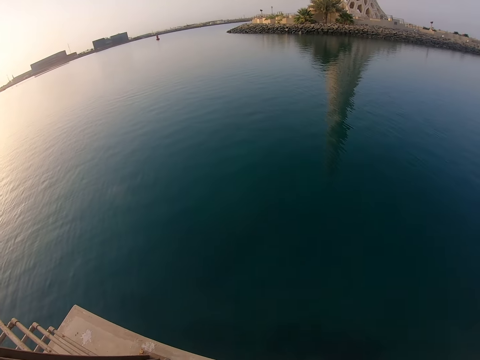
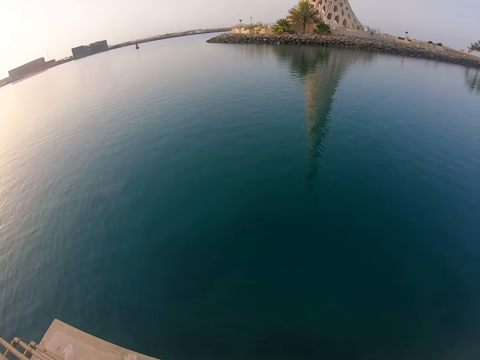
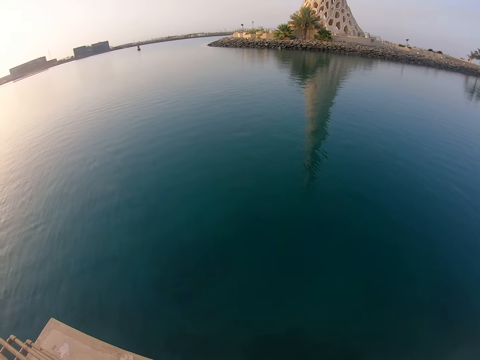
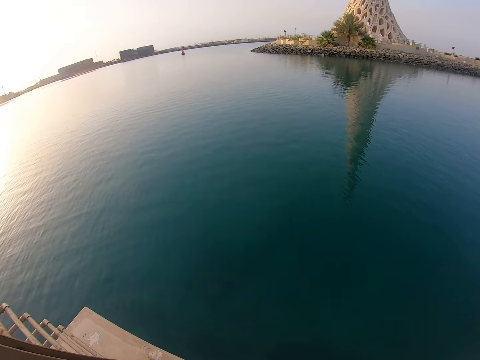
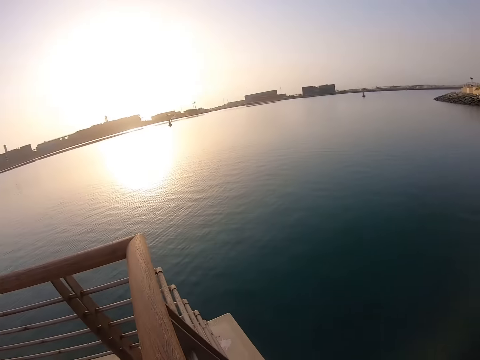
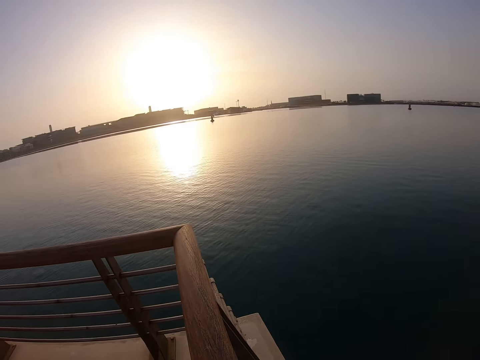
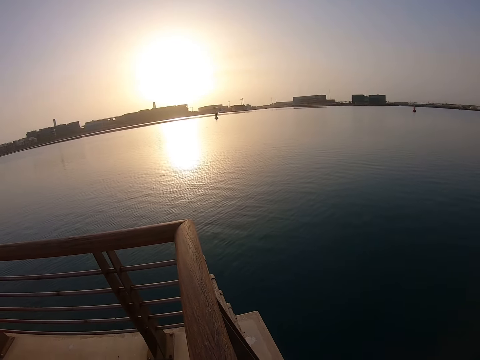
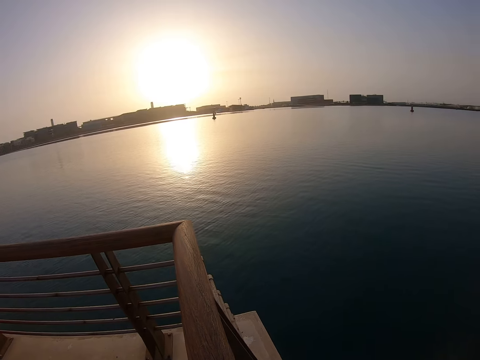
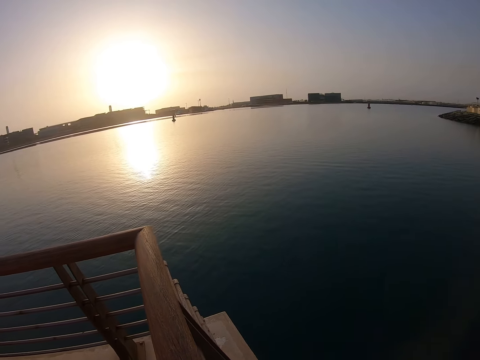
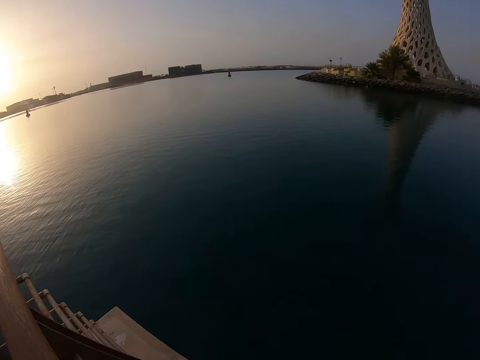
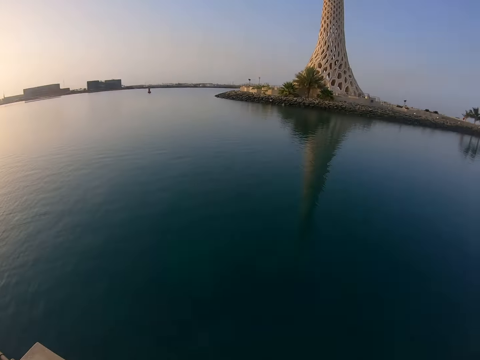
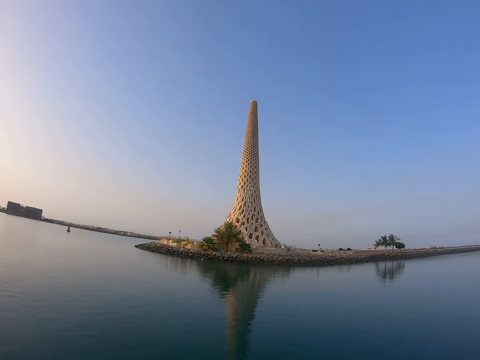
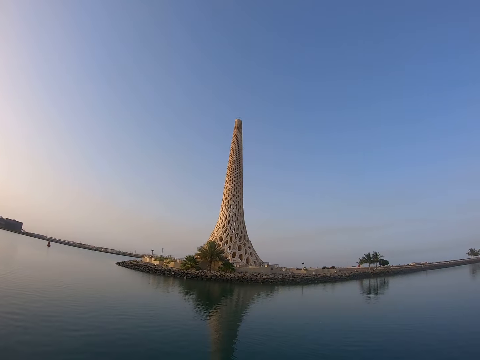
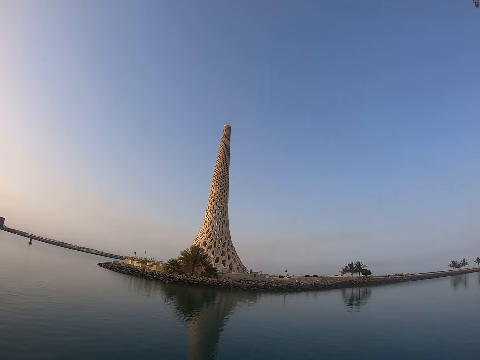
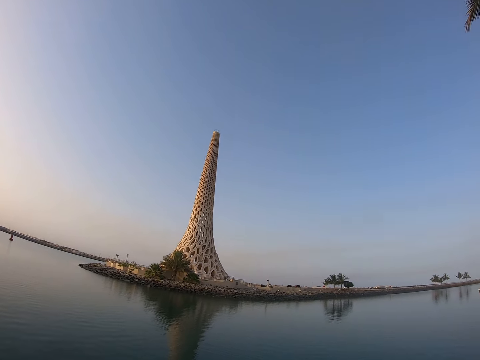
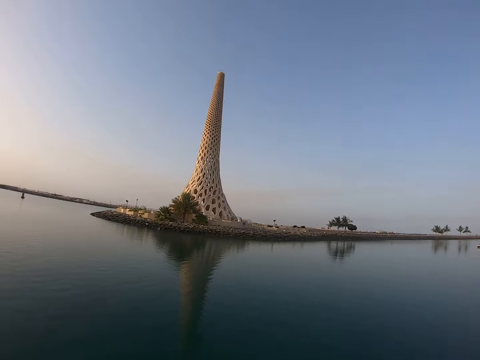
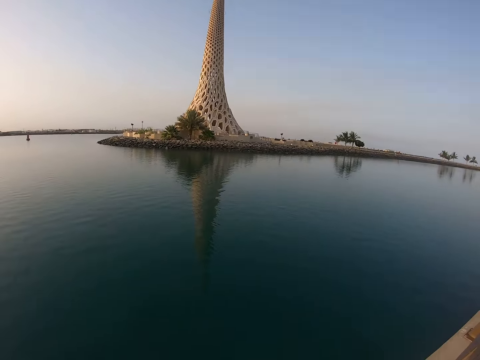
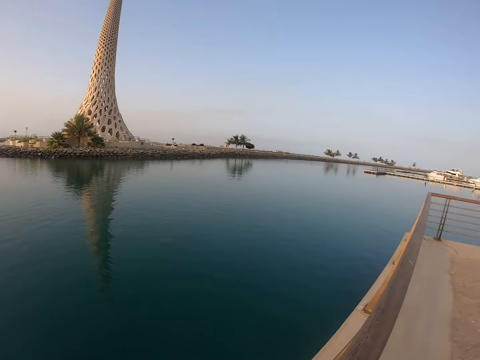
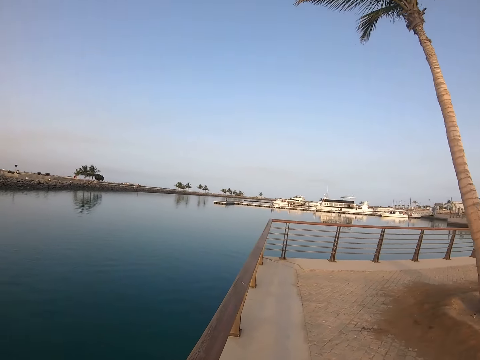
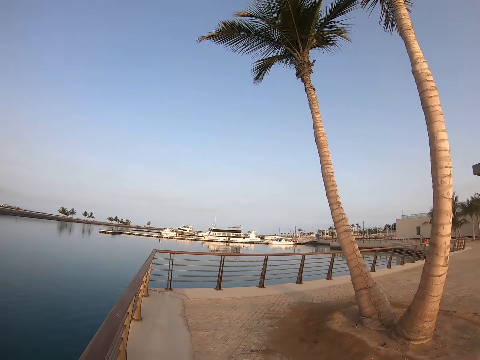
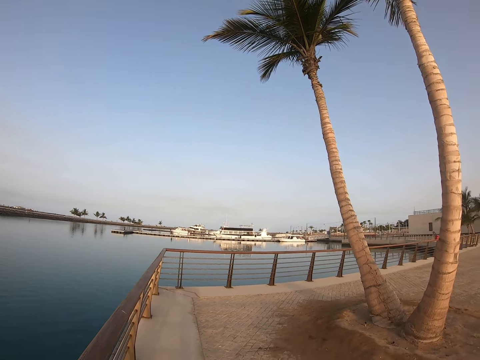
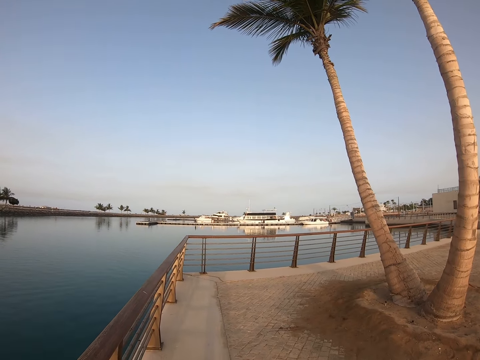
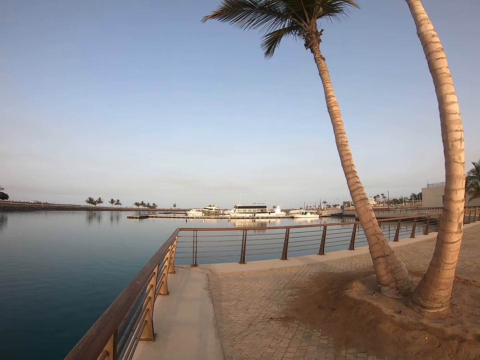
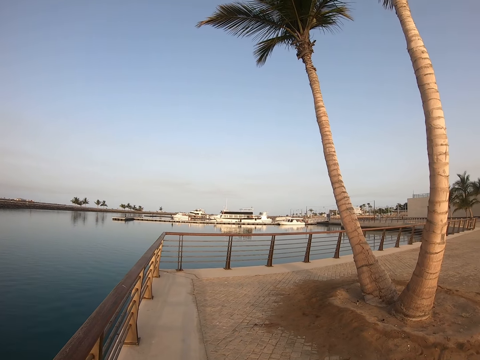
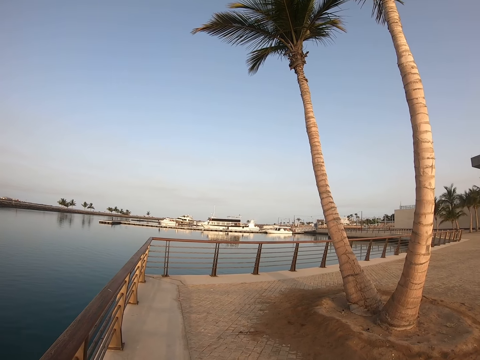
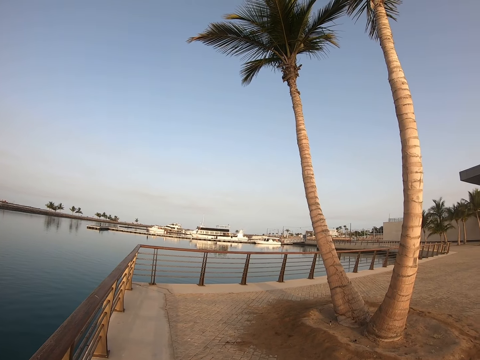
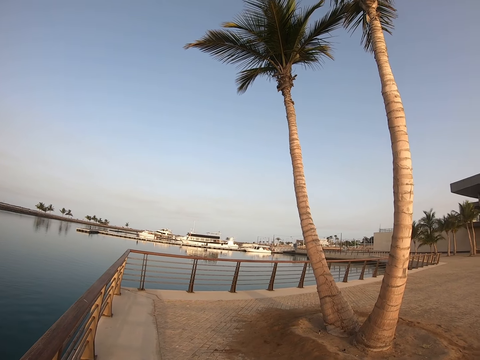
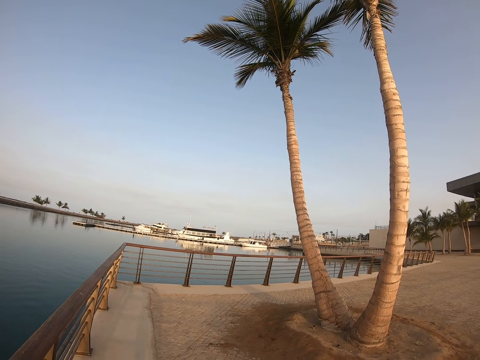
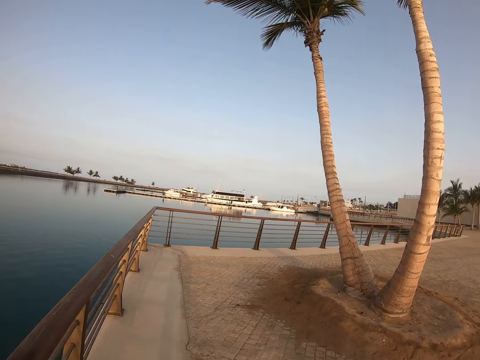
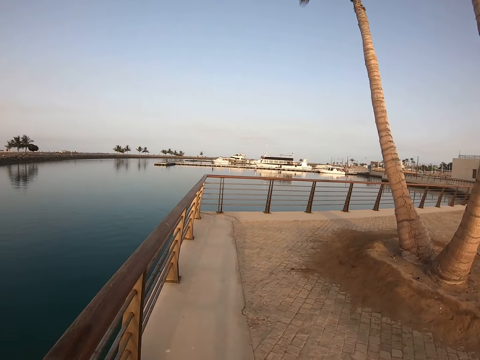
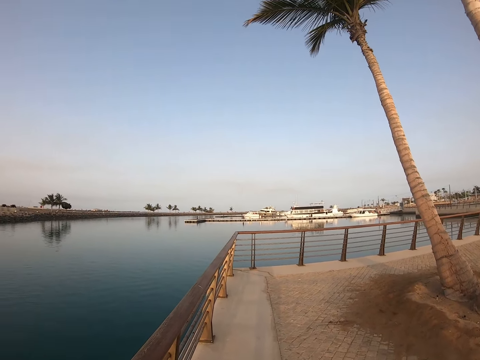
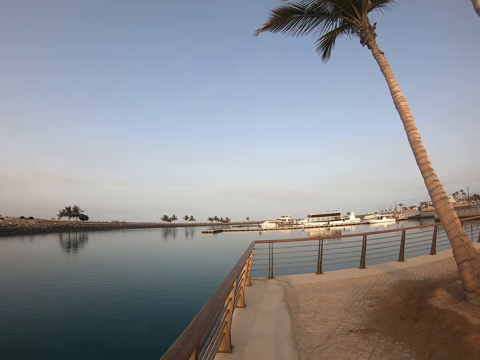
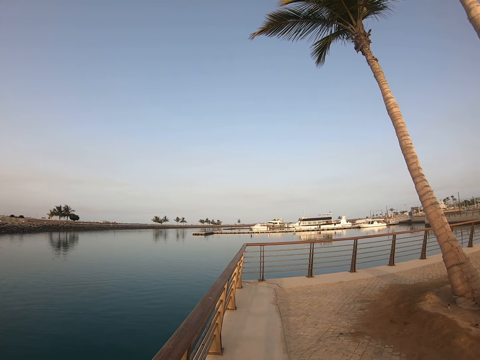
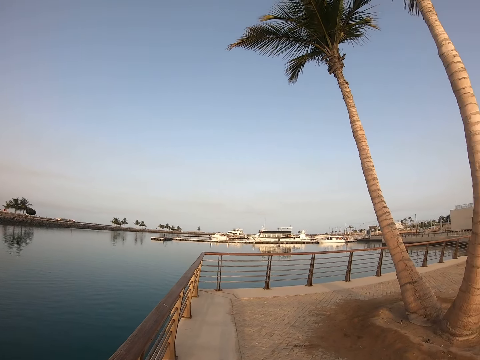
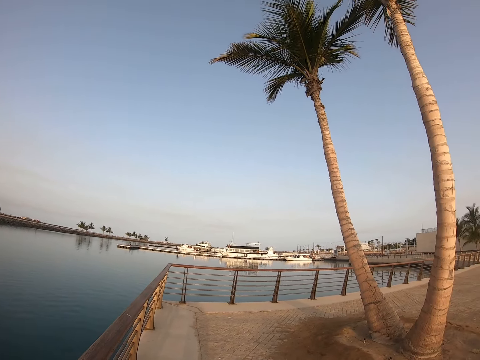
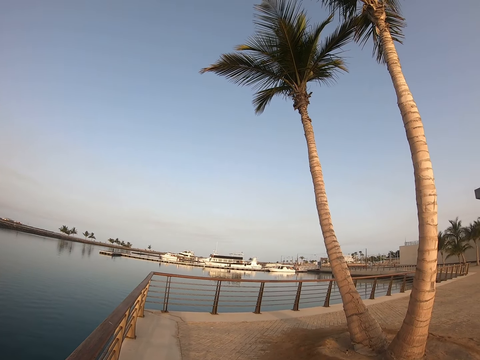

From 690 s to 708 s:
The camera wearer looks around. They look around again. They turn around. They look around. They look around again.

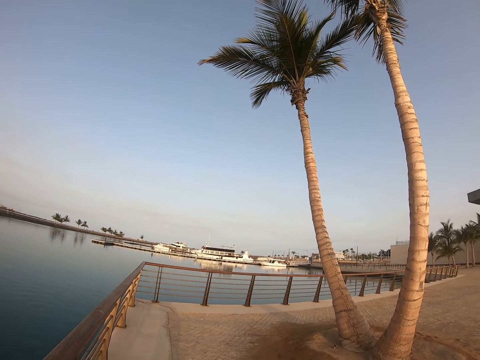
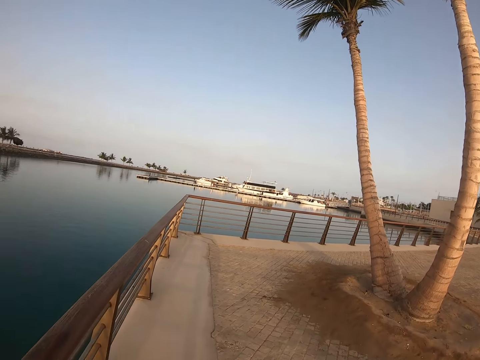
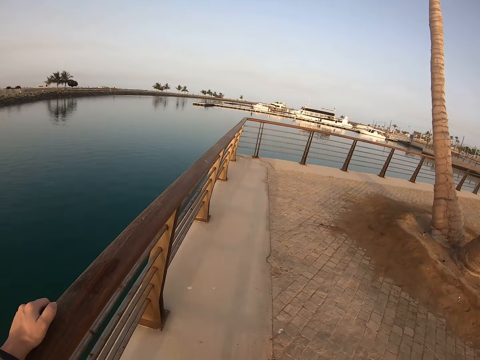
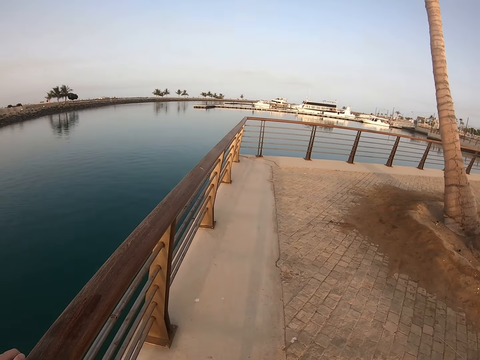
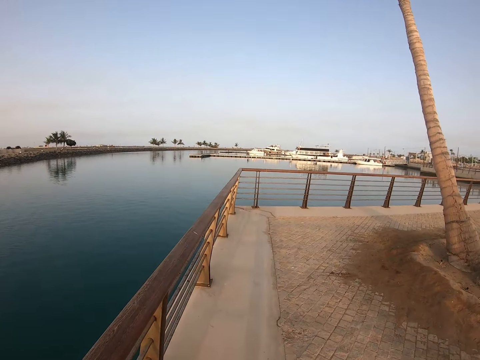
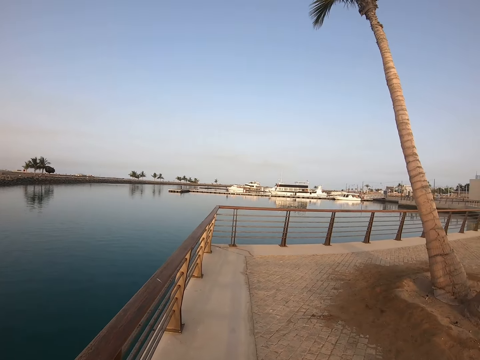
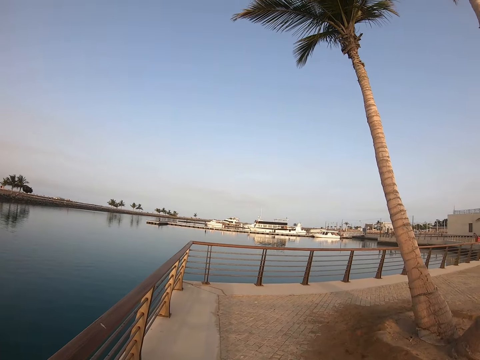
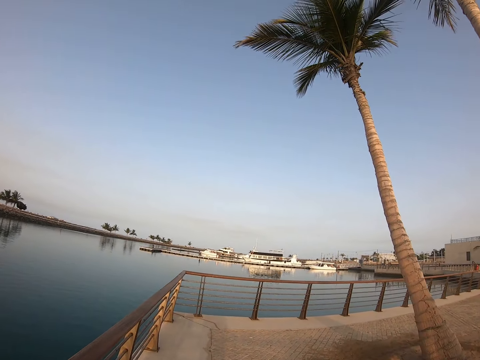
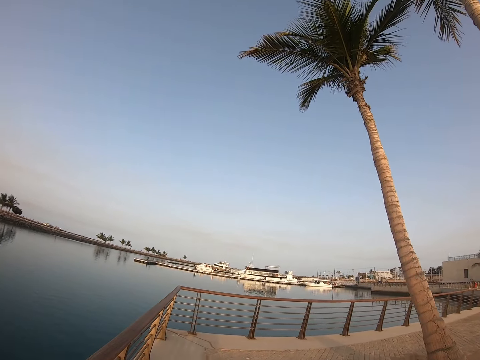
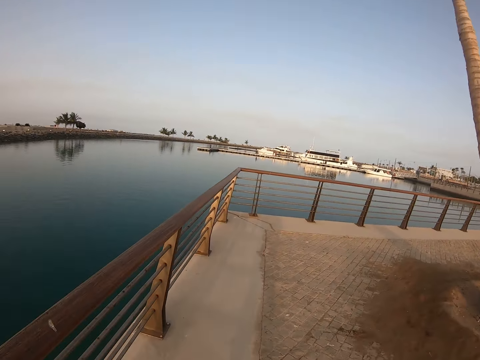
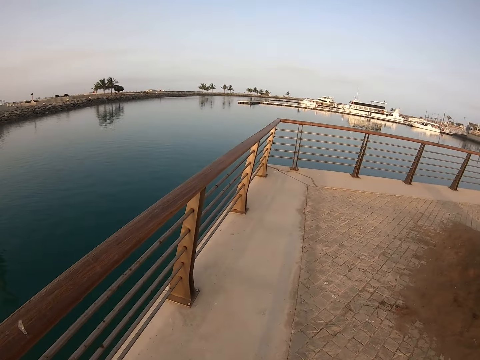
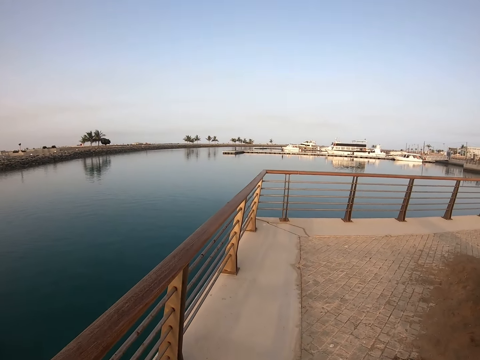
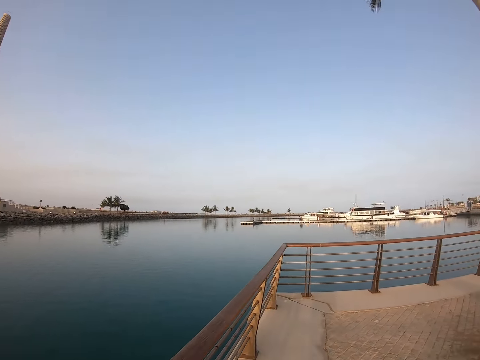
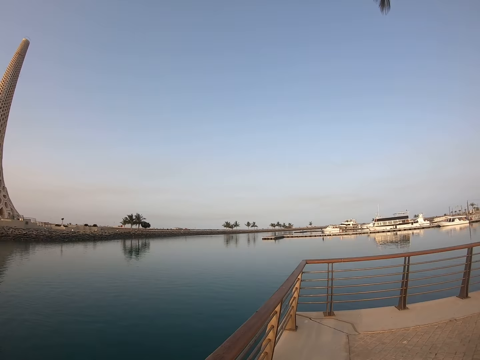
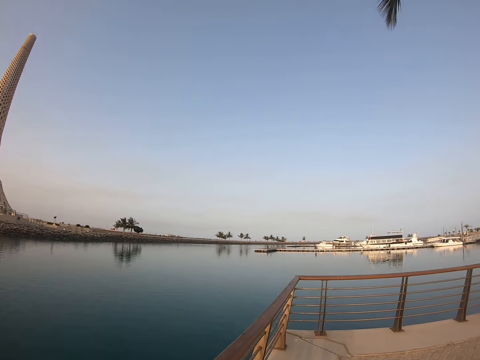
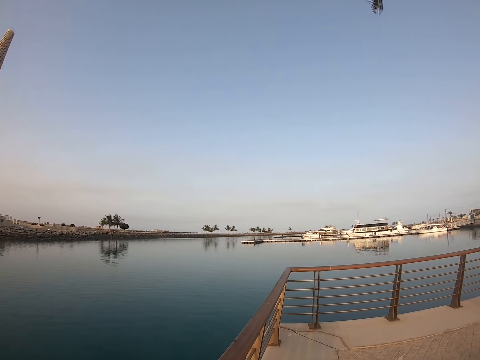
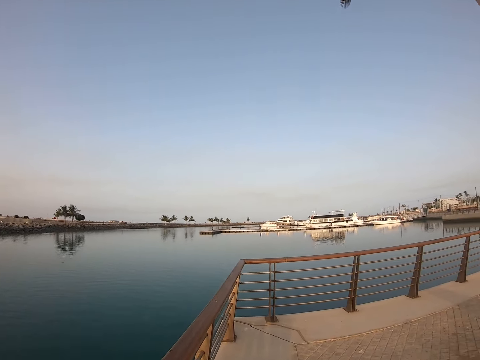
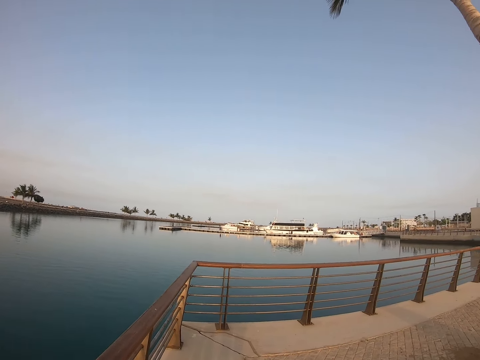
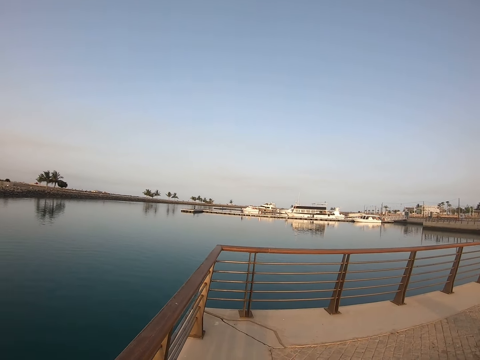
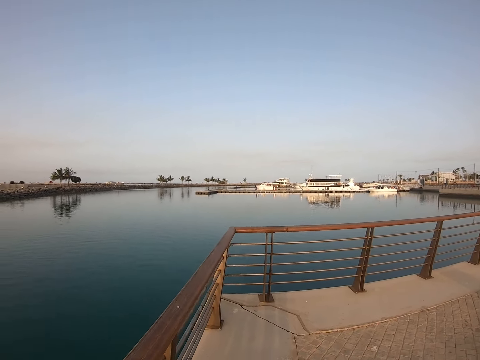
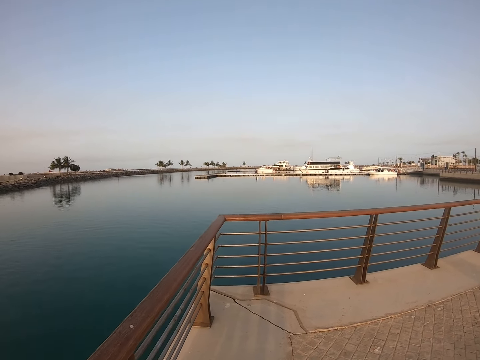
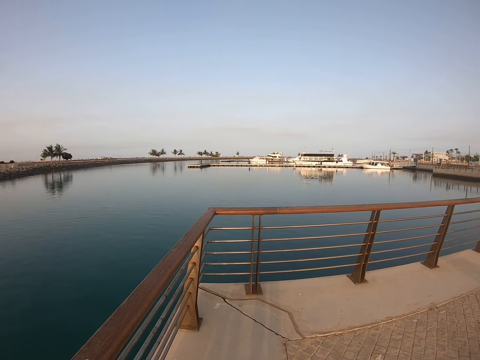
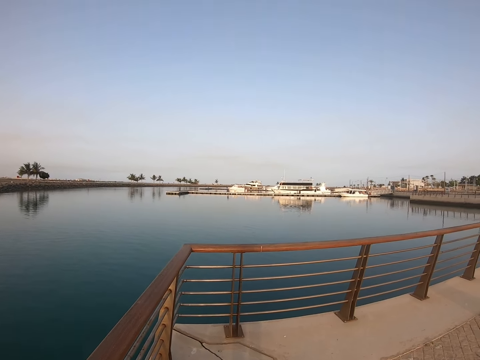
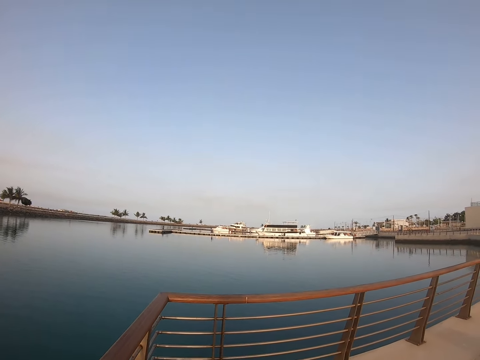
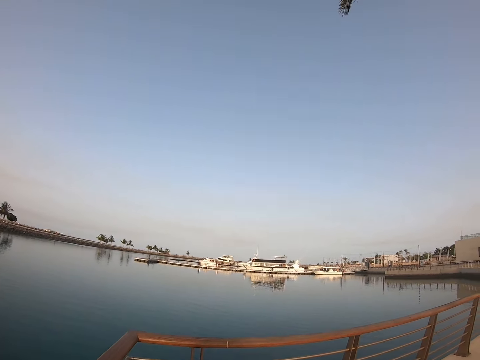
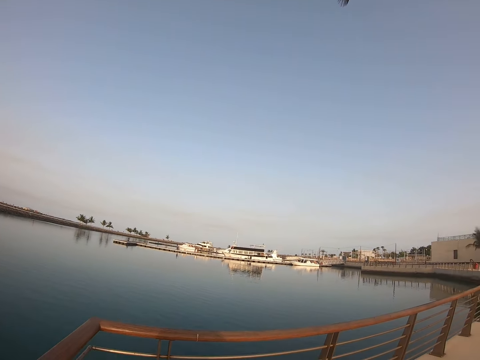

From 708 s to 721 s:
The camera wearer holds the wood with the left hand. They look around. They walk on the pavement. They look around. They walk on the pavement.
